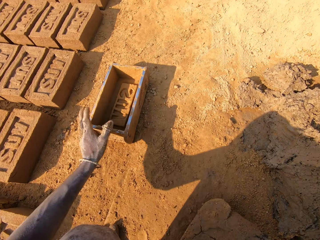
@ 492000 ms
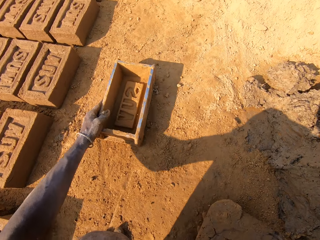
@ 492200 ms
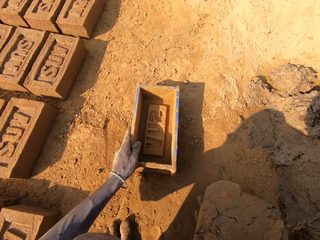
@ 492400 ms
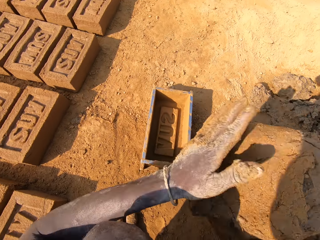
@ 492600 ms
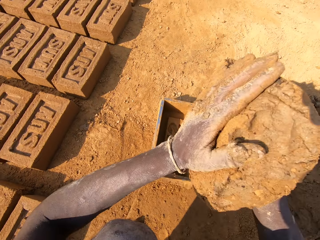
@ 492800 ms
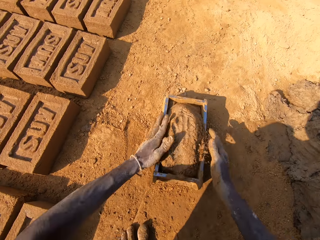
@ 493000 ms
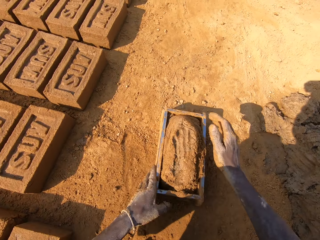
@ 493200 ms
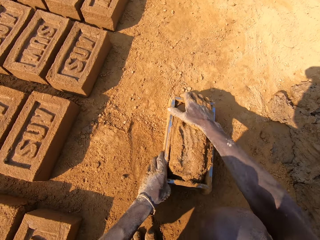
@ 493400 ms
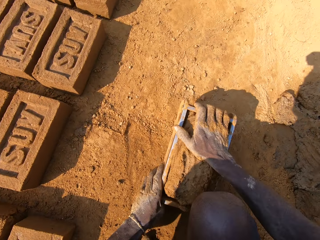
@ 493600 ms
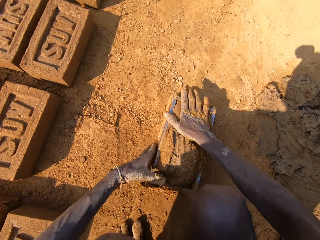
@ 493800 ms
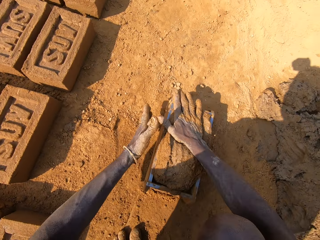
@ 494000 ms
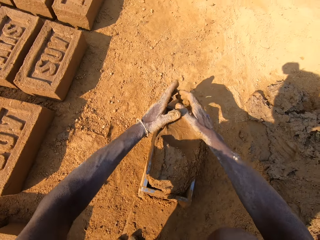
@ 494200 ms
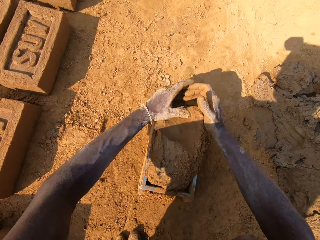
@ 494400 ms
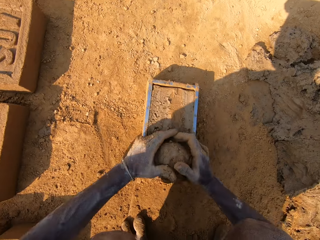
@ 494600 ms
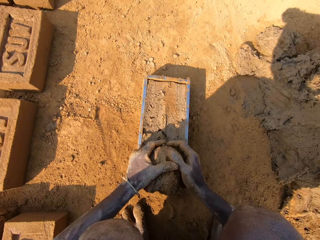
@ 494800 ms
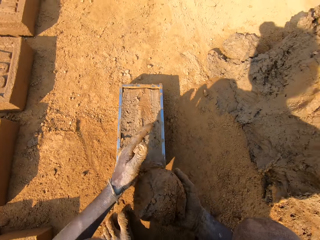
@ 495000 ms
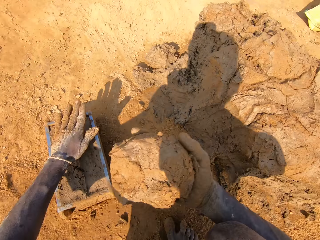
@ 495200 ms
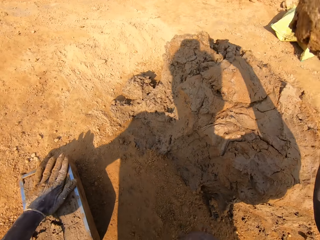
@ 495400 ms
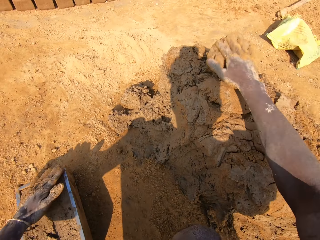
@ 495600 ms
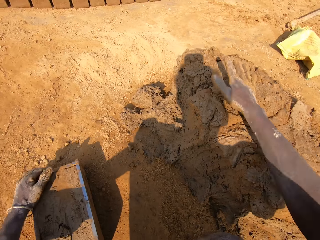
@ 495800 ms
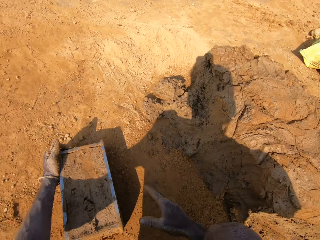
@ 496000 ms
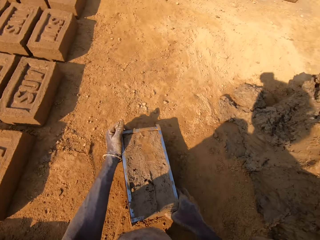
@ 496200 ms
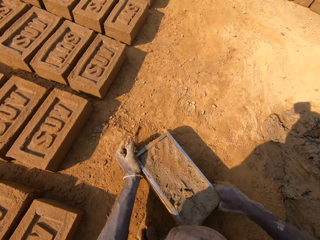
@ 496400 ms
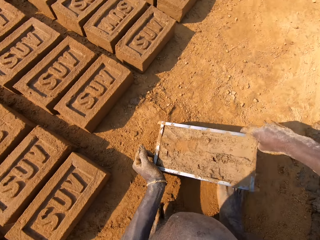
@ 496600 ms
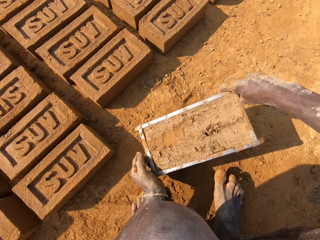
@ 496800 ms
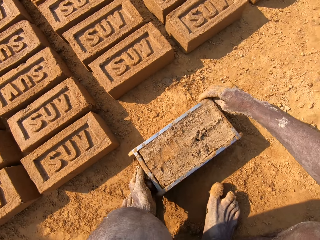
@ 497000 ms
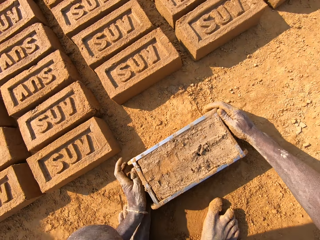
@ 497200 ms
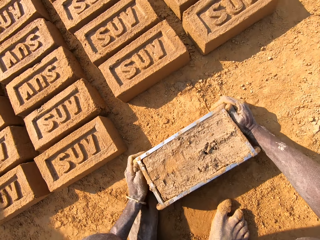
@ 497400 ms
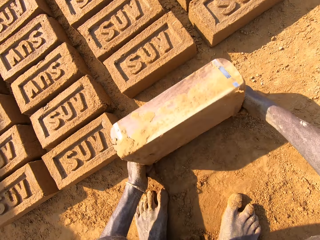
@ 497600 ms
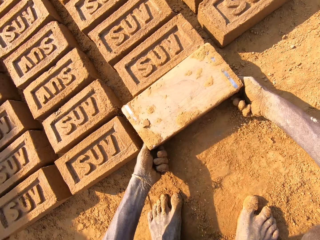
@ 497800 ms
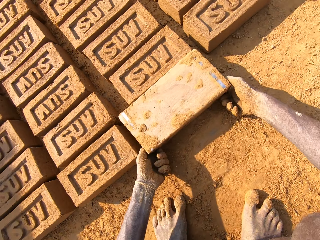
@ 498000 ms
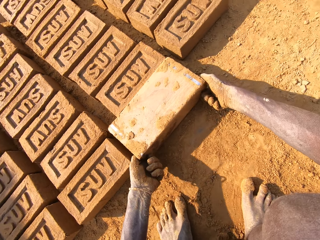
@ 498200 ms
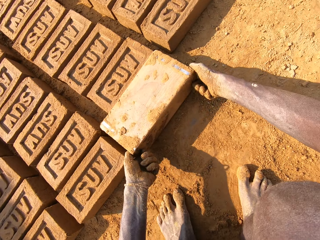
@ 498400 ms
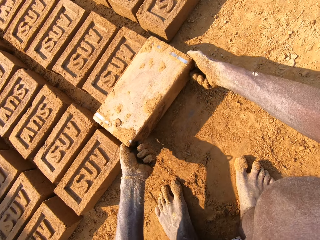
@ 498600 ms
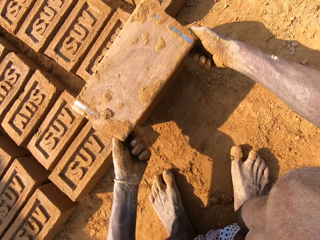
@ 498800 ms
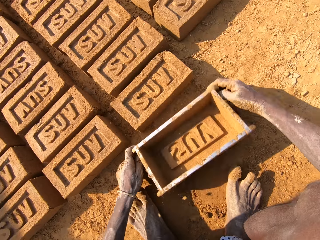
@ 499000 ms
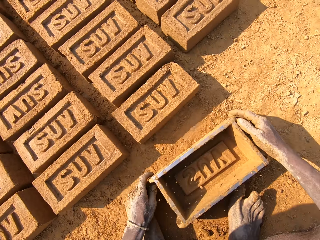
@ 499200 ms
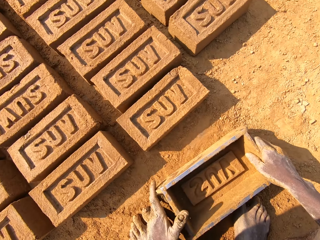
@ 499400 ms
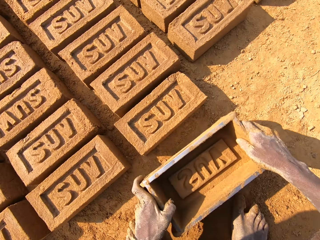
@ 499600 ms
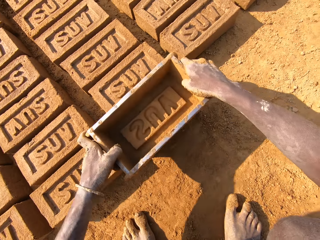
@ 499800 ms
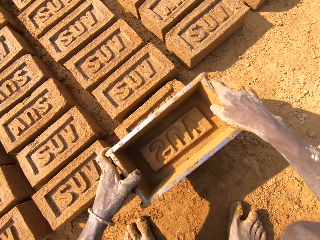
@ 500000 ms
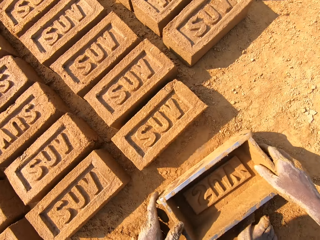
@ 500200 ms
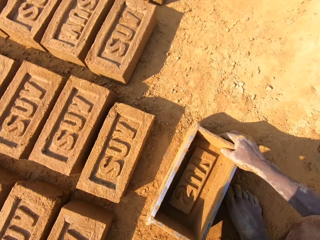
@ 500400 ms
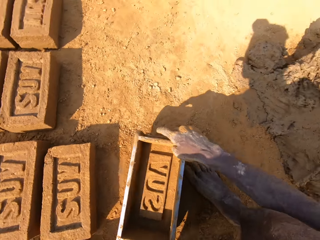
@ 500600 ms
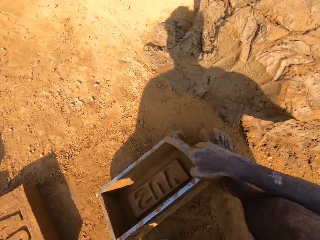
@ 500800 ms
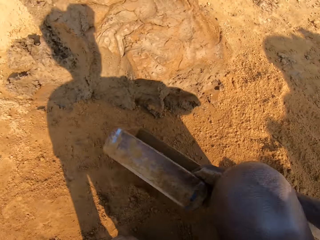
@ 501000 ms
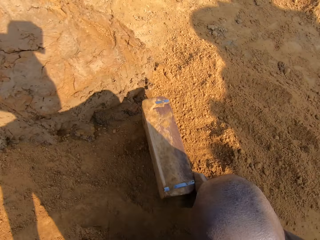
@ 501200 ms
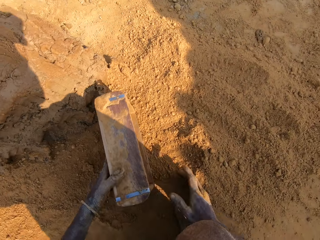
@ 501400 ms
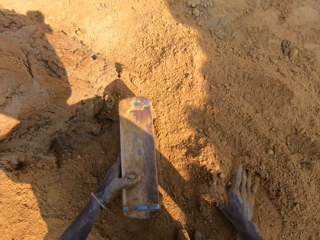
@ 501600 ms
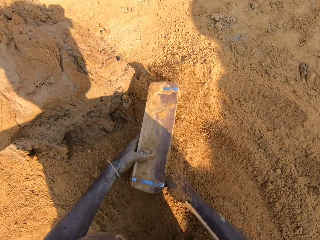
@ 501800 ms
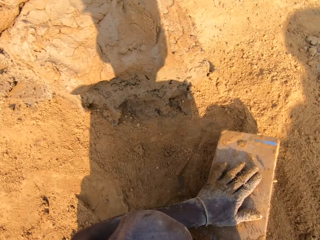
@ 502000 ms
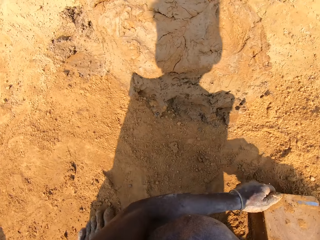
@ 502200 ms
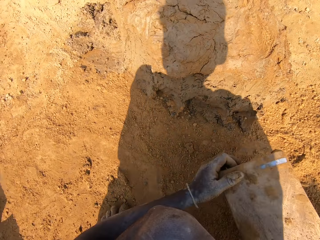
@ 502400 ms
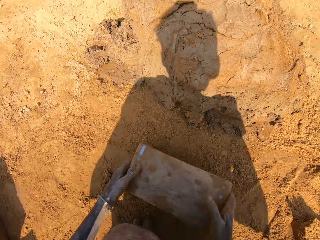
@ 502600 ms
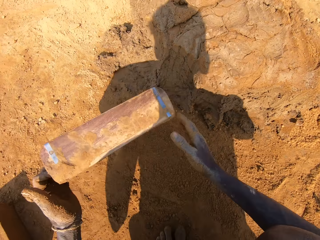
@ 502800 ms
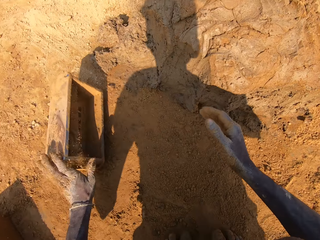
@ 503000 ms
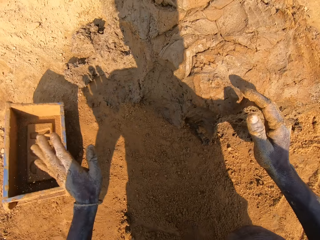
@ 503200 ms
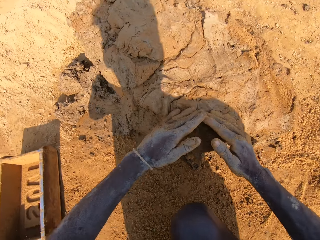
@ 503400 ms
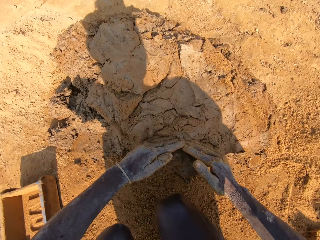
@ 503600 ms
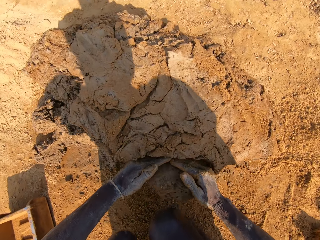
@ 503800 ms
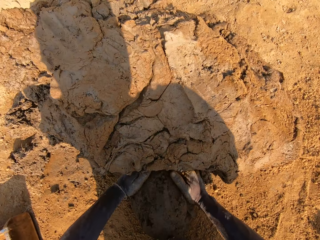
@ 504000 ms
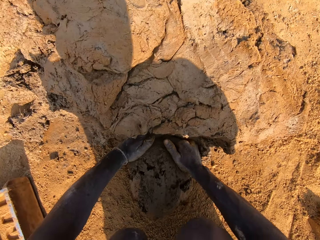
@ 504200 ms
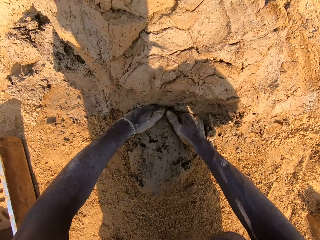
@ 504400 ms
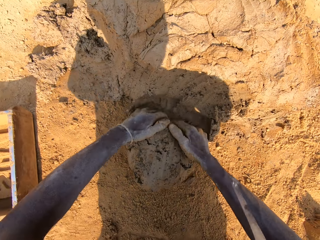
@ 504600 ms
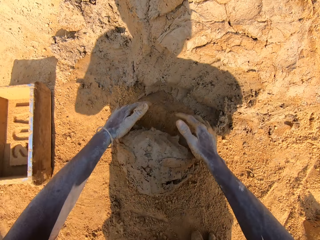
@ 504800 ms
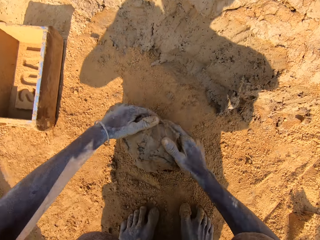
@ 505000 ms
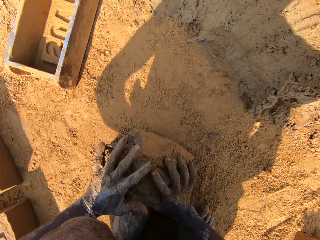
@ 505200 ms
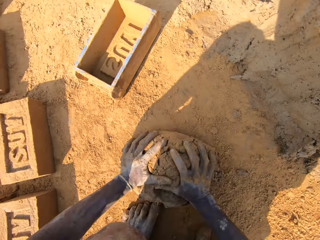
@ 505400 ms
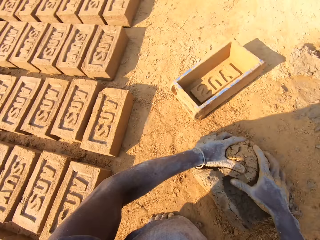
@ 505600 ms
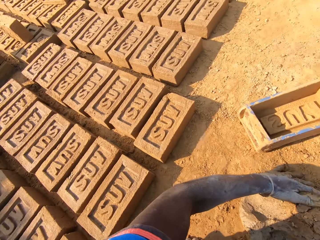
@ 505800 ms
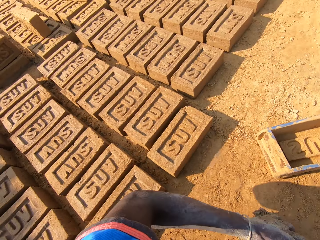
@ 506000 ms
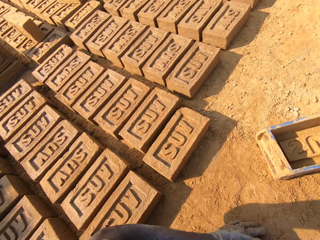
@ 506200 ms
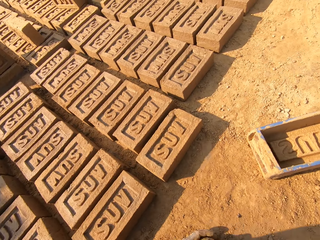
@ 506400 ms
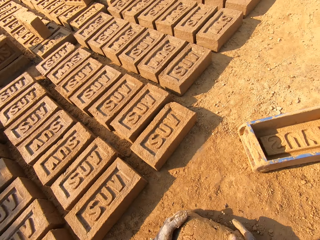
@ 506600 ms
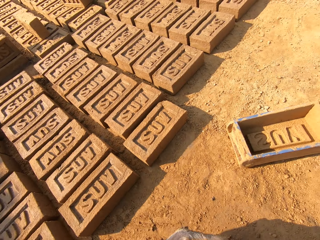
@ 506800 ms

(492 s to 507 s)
The camera wearer moves the molding box or brick mold near. They put clay in the molding box. They take extra clay from the molding box. They cut the clay. They throw the extra clay on a clay heap. They carry the molding box. They pick up the brick mold on the ground. They put a brick on the ground. They pour the clay from the molding box. They hold the molding box. They align the brick on the ground. They put soil in the molding box. They pour out the soil from the molding box on the ground. They put down the molding box. They cut the clay. They pick a chunk of clay. They mold the clay on the ground.

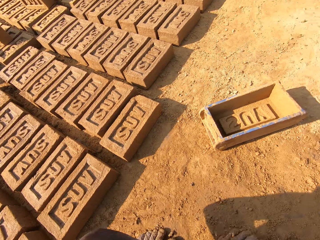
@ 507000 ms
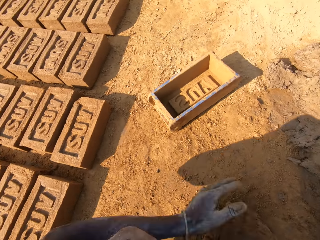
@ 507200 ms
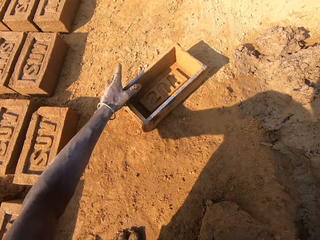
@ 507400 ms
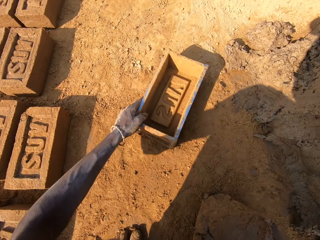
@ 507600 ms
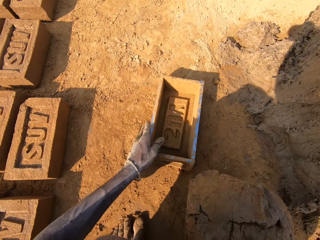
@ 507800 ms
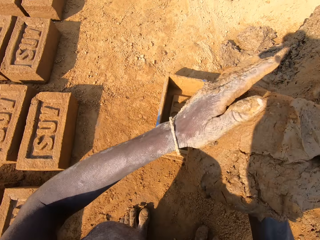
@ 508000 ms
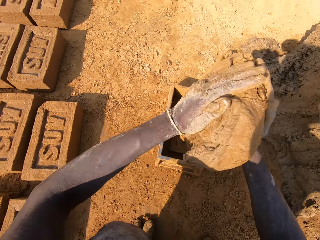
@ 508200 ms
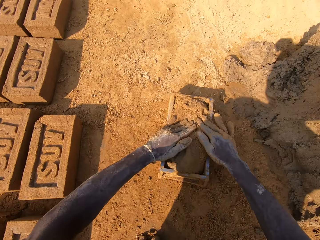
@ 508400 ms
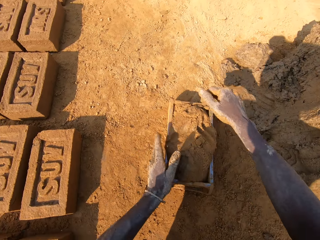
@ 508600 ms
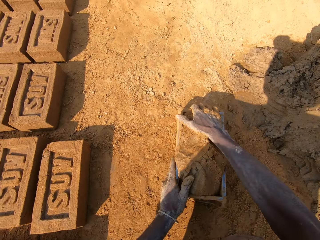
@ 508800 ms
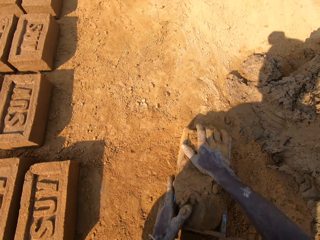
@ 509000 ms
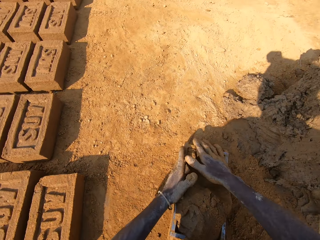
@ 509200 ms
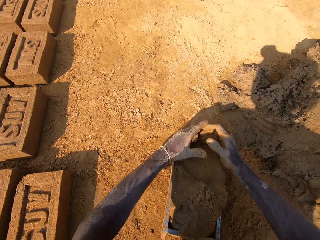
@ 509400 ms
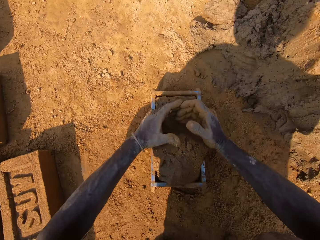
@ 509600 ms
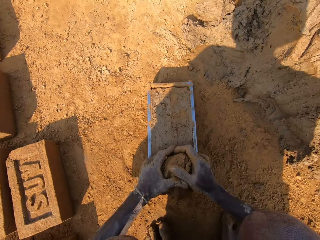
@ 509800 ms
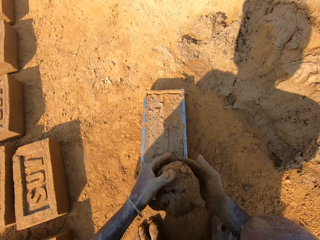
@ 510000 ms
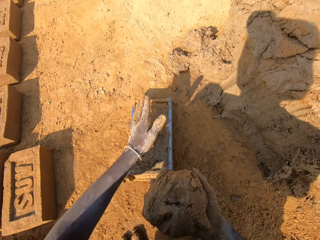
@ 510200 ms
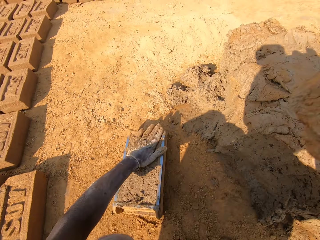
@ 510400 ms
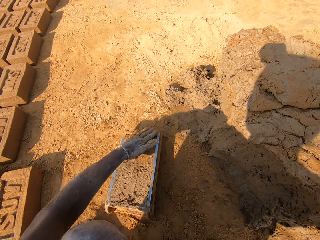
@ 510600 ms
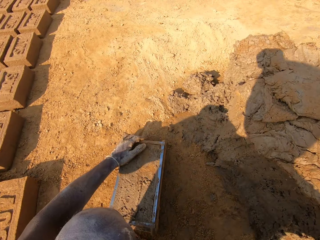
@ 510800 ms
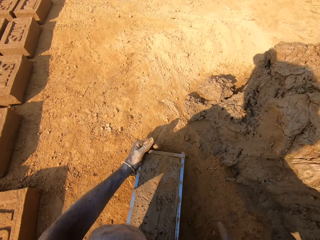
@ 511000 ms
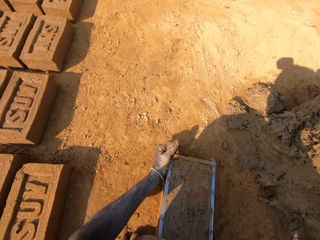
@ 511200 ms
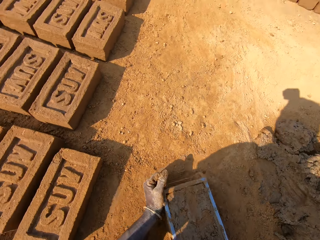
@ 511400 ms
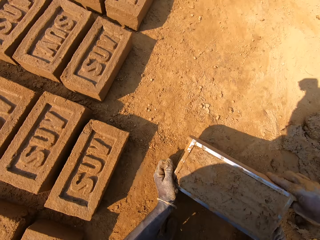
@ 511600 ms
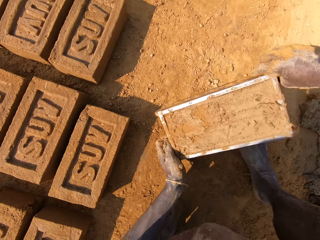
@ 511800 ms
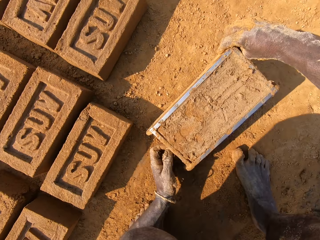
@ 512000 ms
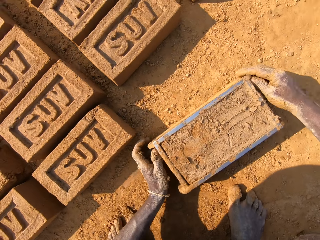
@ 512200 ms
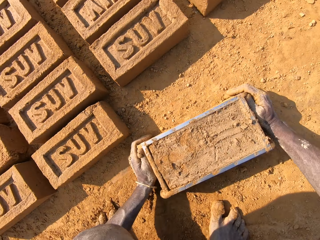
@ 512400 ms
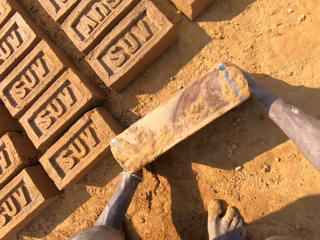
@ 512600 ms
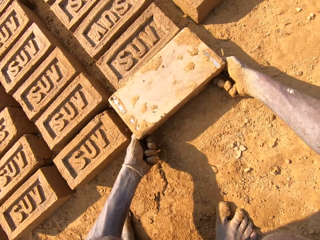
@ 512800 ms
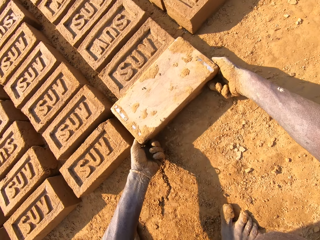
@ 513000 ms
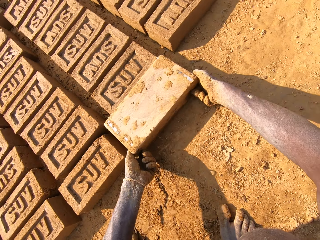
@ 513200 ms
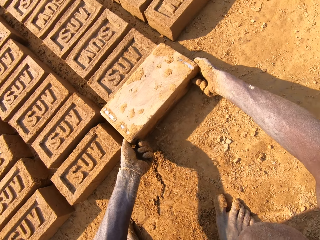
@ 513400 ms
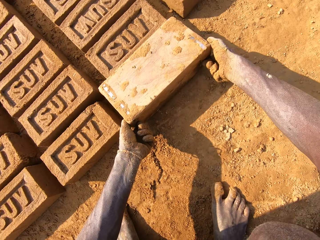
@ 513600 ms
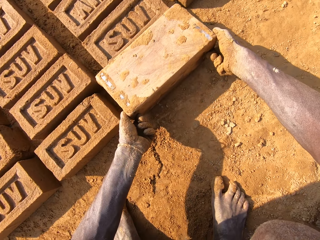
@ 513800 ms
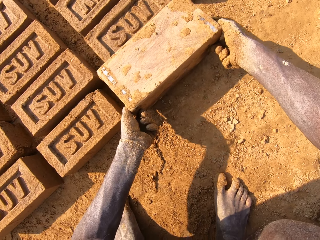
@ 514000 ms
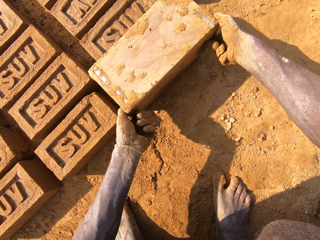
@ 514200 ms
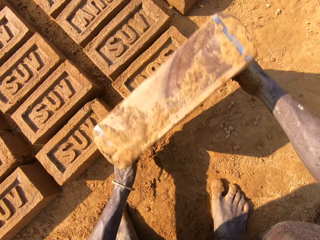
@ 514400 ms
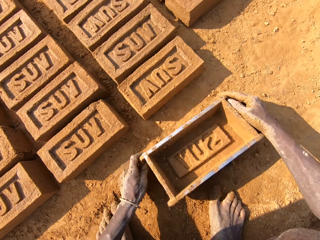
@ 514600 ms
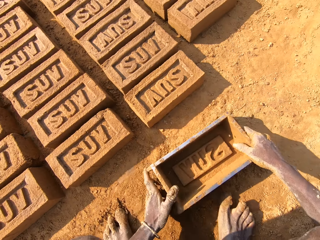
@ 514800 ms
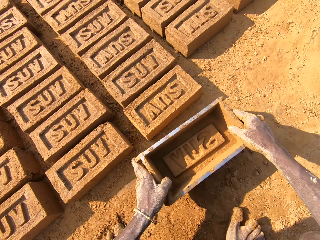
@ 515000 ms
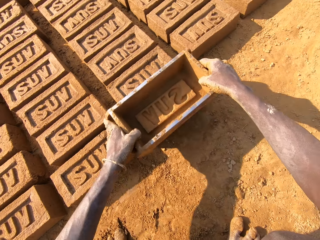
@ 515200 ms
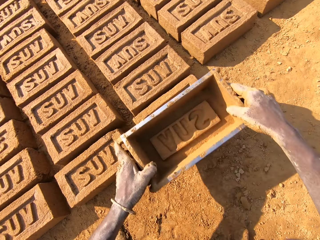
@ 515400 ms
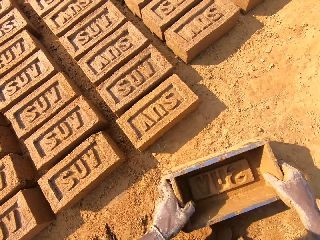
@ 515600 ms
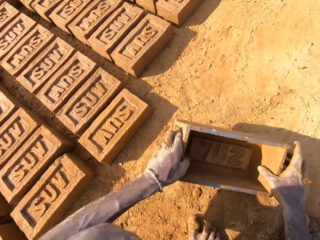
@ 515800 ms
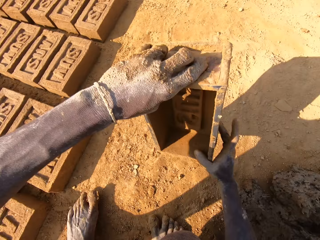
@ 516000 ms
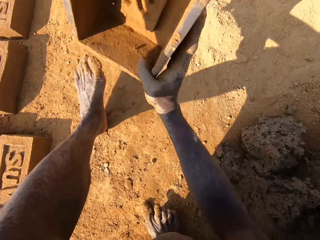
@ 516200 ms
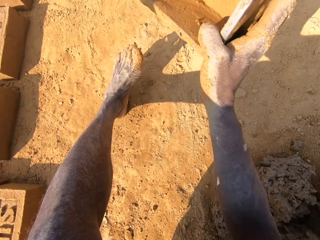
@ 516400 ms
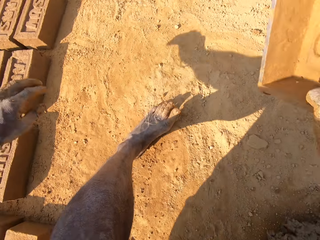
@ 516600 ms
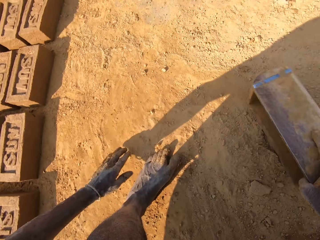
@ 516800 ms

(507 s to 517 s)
The camera wearer moves the molding box or brick mold near. They put clay in the molding box. They cut the clay. They take extra clay from the molding box. They throw the extra clay on a clay heap. They pick up the brick mold on the ground. They carry the molding box. They pour out the clay from the molding box. They put a brick on the ground. They hold the molding box. They align the brick on the ground.
